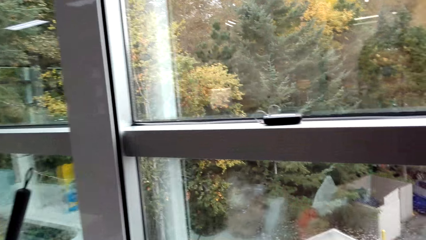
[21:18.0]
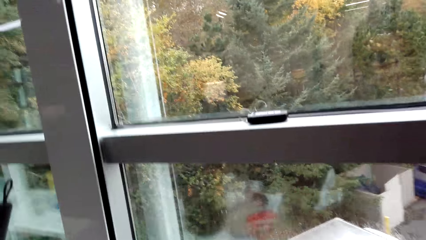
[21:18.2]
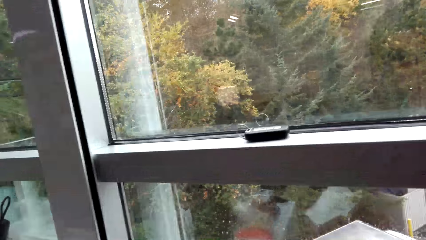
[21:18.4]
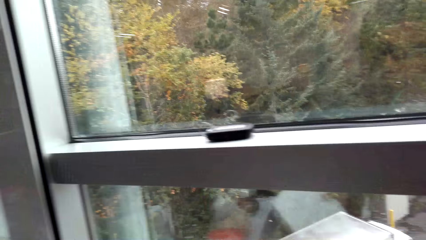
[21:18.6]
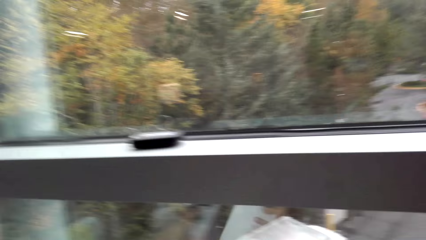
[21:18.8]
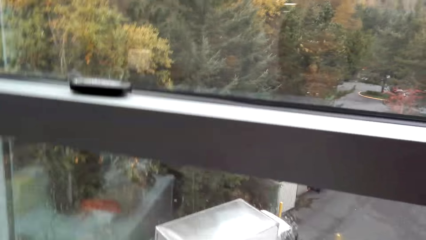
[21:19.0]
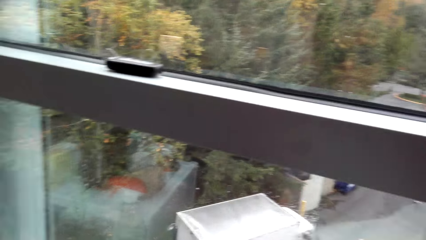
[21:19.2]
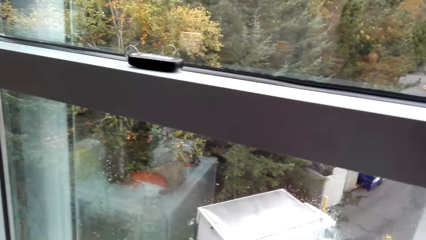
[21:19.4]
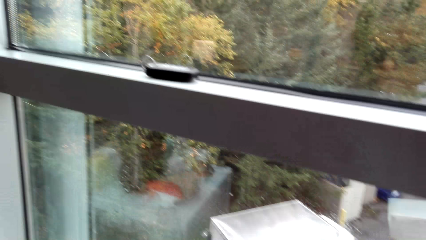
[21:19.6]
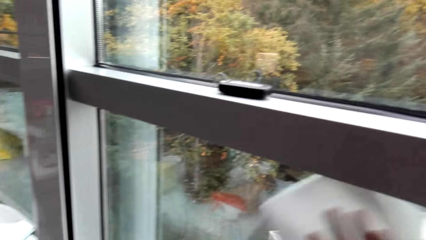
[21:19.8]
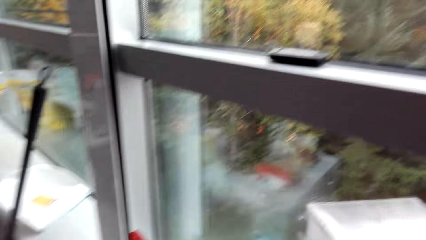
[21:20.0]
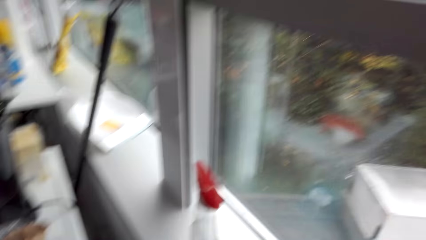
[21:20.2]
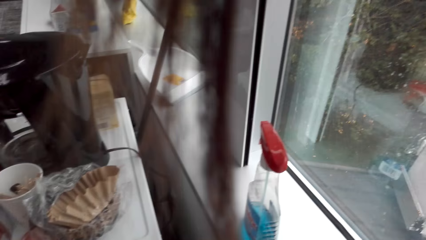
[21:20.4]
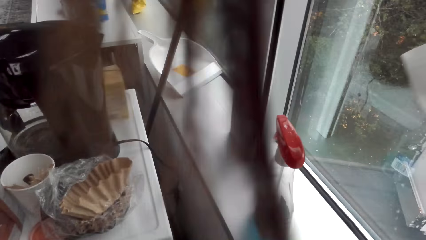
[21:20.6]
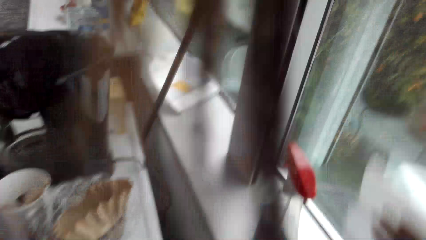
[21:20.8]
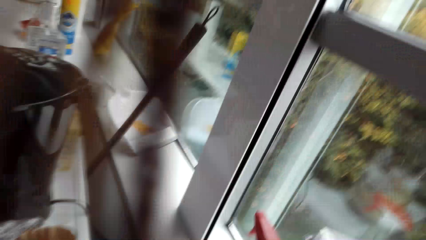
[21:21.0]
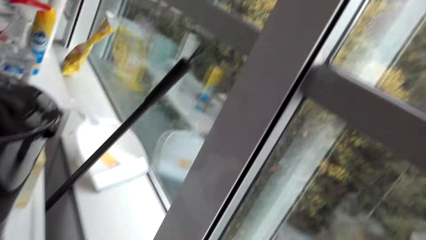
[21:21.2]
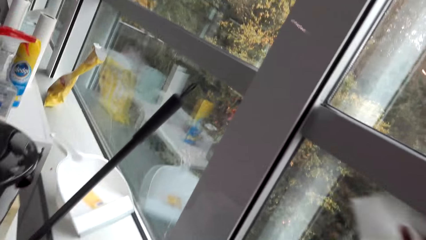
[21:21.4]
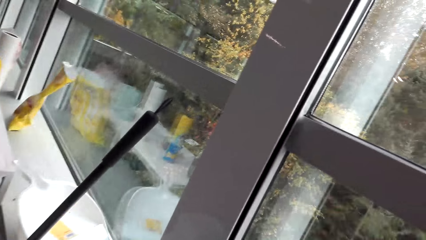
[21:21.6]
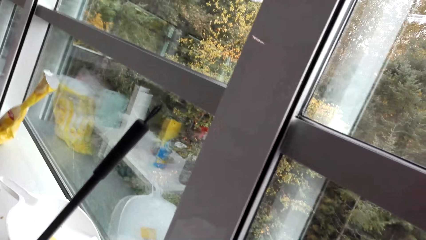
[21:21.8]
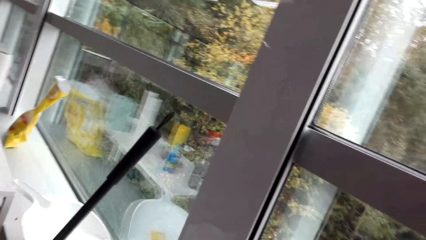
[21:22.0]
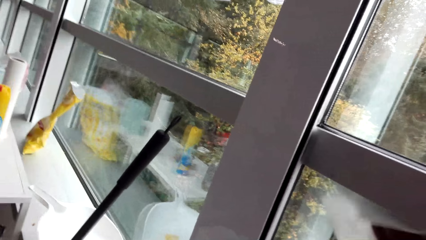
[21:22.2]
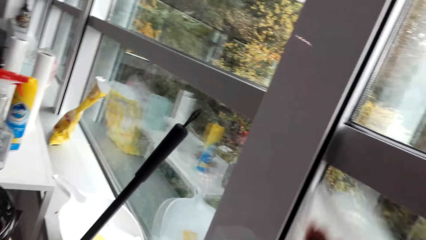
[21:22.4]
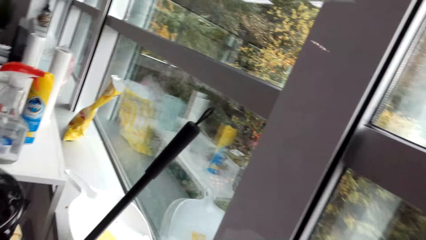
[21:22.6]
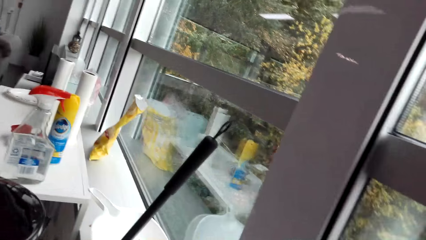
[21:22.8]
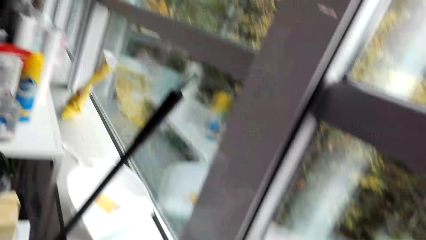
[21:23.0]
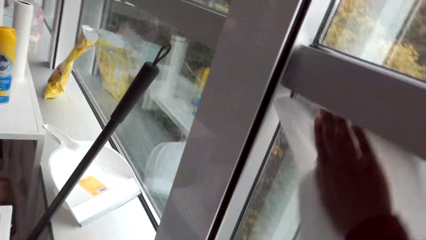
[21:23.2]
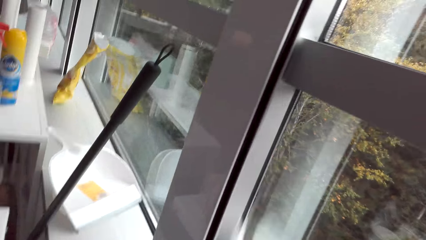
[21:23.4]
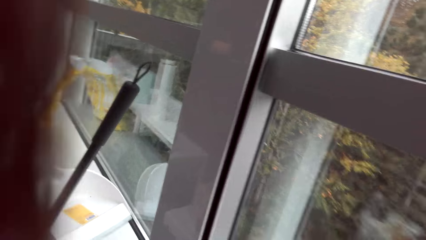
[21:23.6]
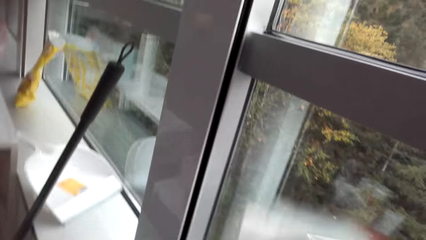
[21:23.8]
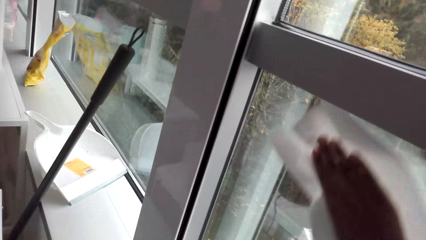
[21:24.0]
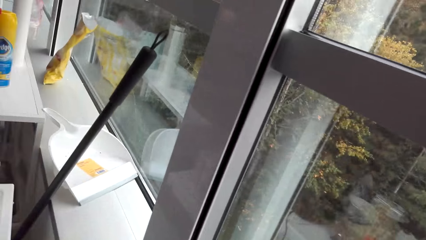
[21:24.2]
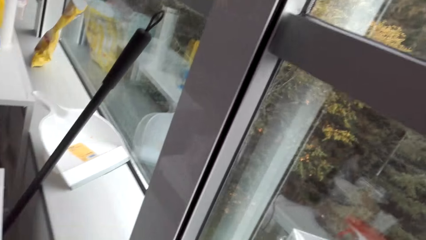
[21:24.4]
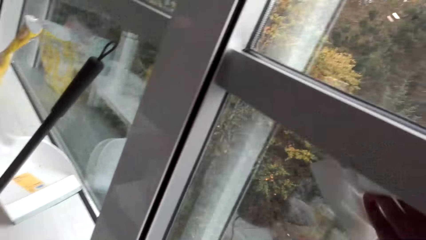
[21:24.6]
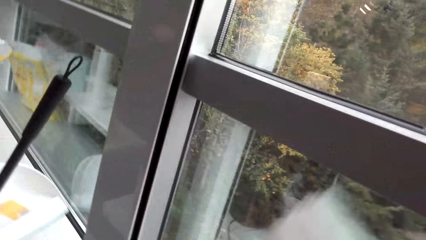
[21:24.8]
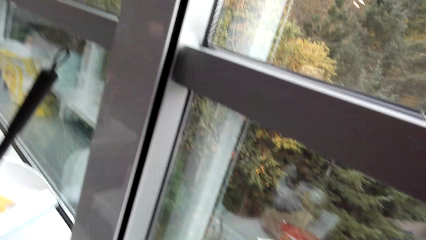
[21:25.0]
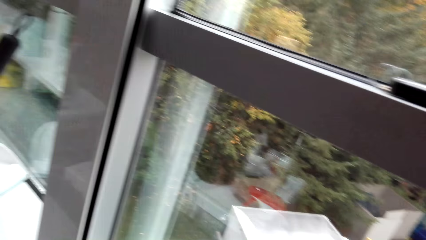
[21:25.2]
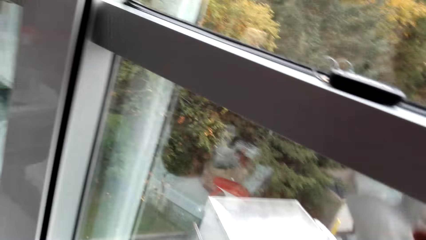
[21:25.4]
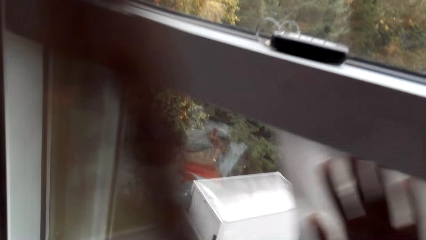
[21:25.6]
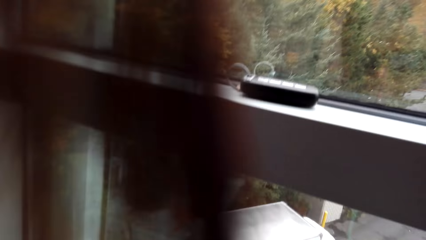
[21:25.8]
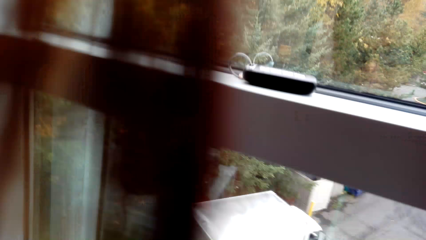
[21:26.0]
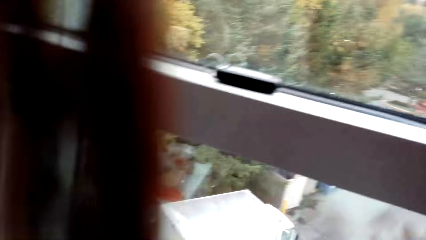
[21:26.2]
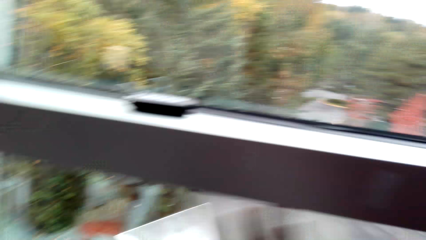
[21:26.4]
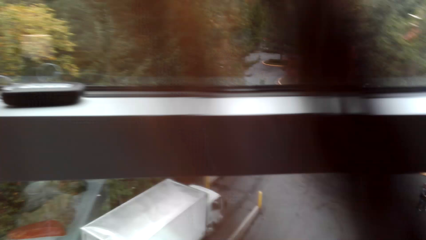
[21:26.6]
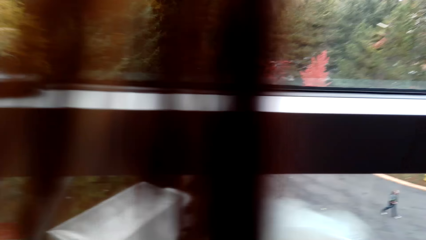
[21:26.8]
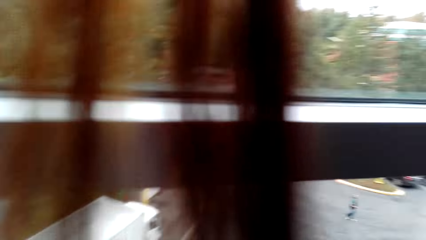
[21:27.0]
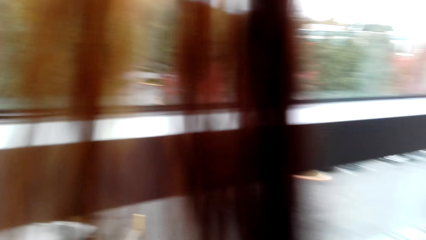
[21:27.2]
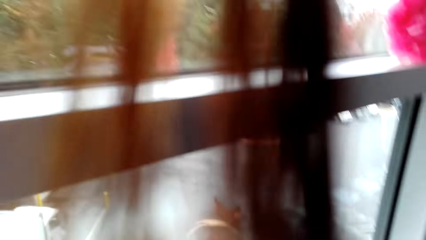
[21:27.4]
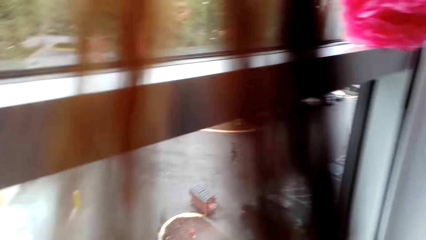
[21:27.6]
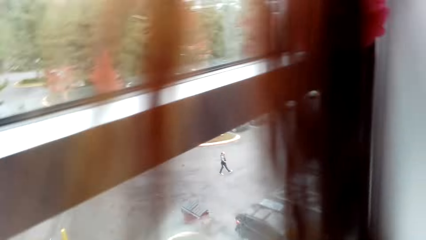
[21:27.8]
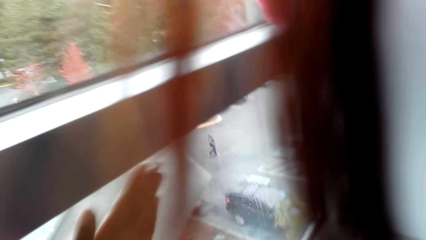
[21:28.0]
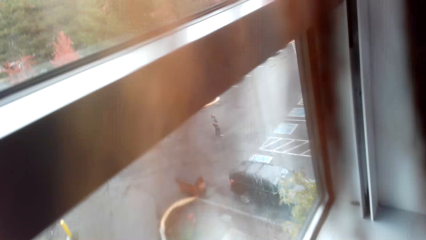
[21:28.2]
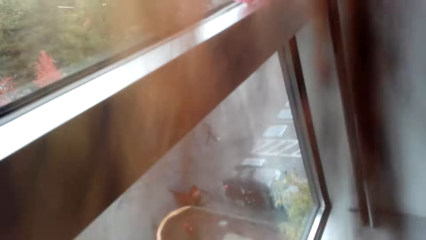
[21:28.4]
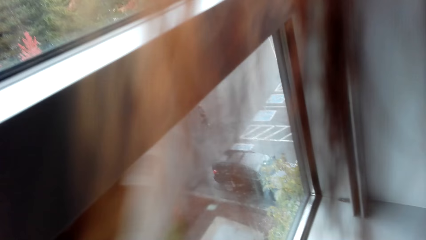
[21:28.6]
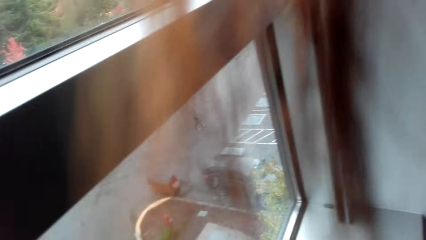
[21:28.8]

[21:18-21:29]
The camera wearer wipes the window. They walk around.

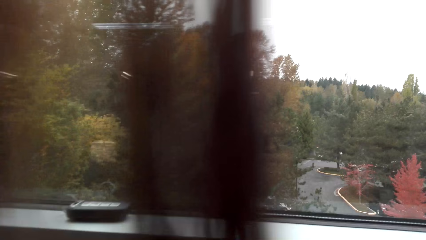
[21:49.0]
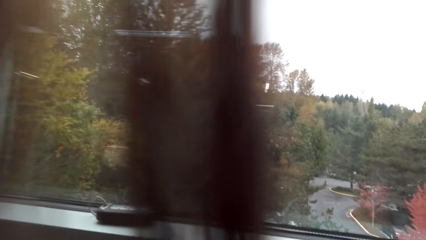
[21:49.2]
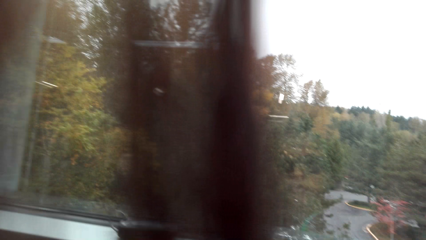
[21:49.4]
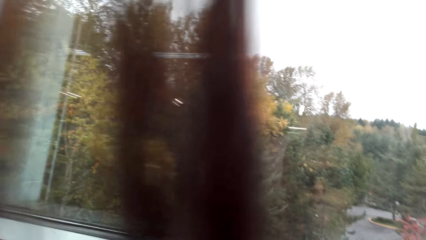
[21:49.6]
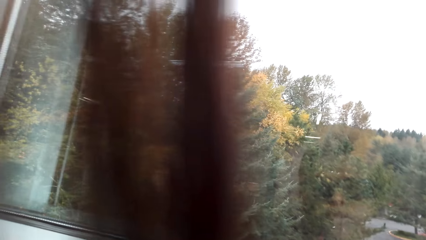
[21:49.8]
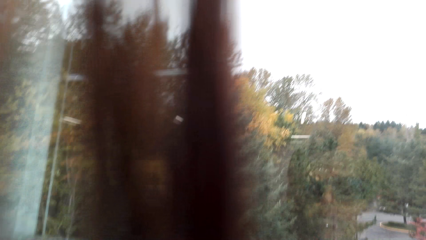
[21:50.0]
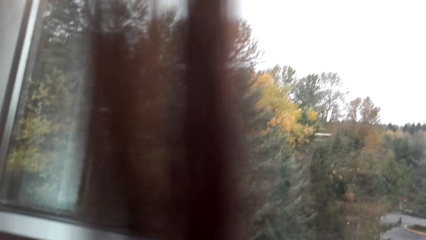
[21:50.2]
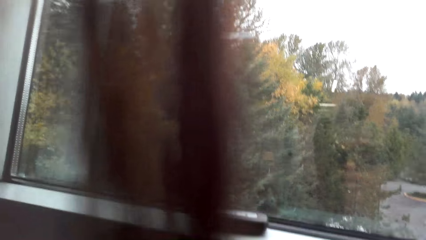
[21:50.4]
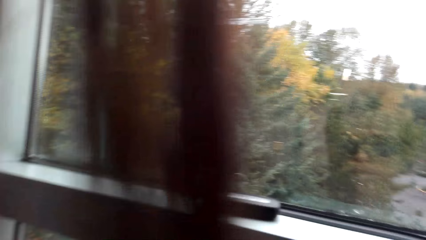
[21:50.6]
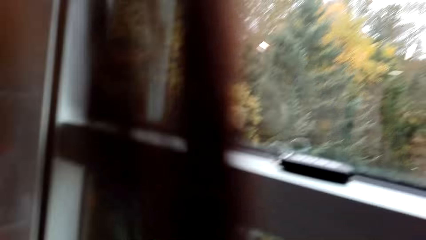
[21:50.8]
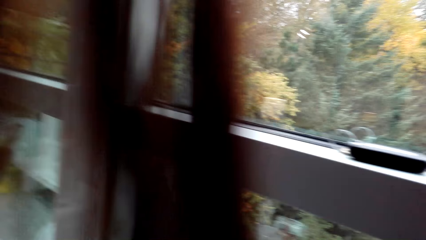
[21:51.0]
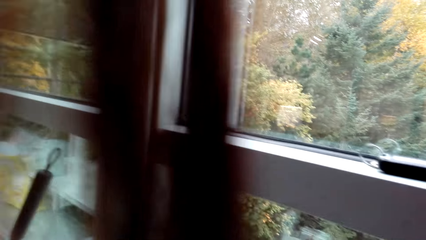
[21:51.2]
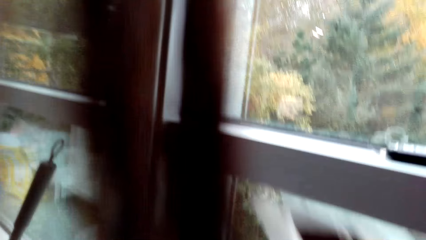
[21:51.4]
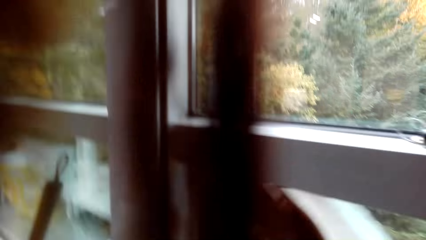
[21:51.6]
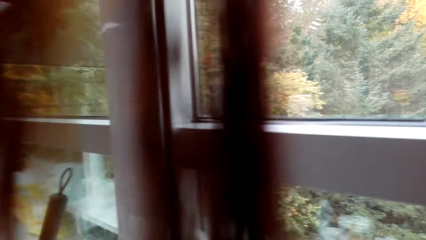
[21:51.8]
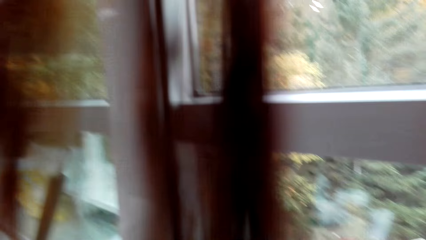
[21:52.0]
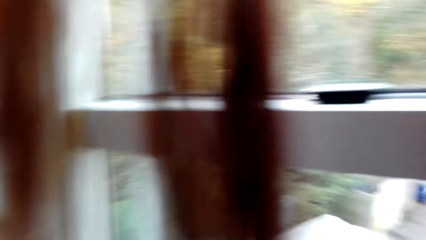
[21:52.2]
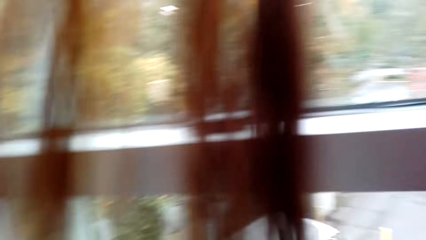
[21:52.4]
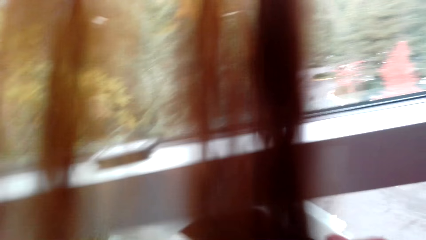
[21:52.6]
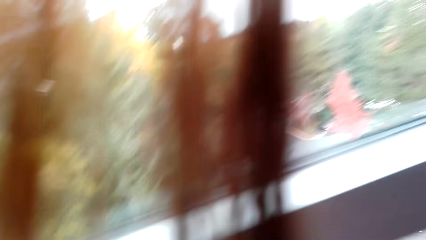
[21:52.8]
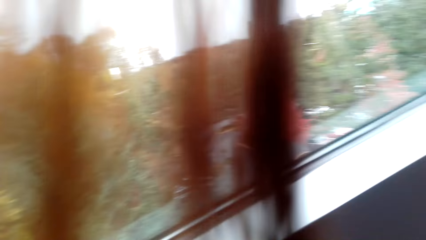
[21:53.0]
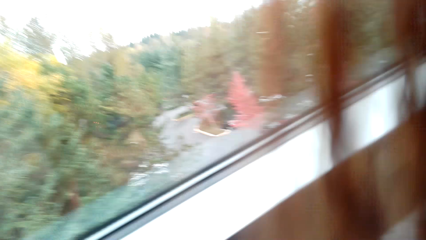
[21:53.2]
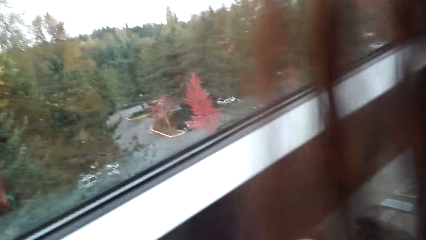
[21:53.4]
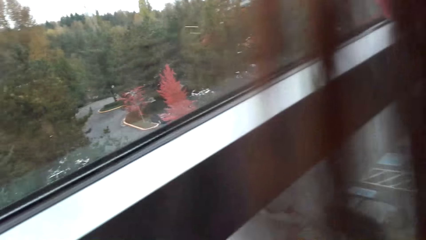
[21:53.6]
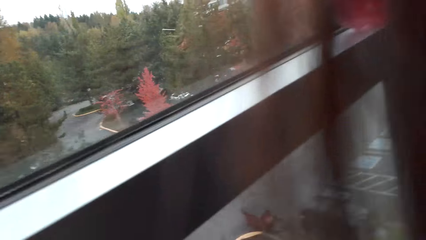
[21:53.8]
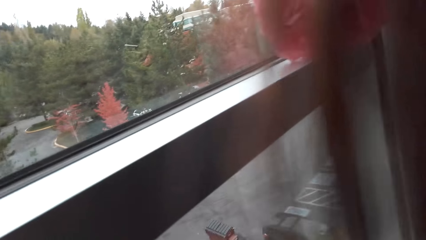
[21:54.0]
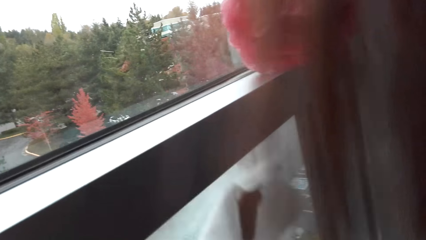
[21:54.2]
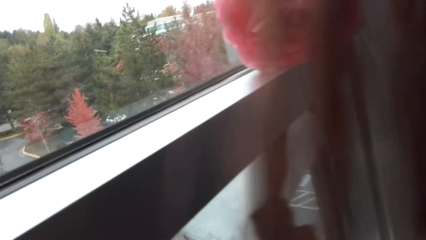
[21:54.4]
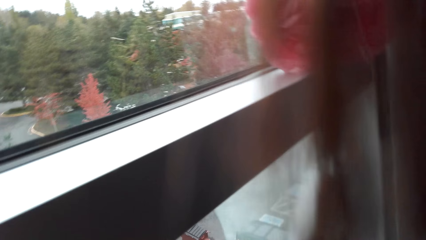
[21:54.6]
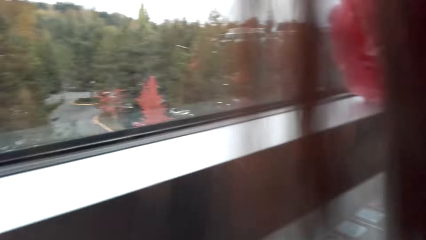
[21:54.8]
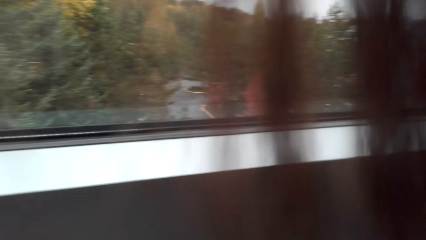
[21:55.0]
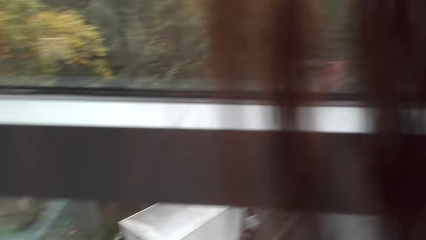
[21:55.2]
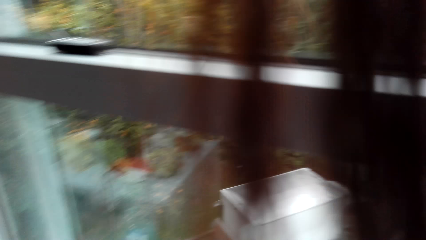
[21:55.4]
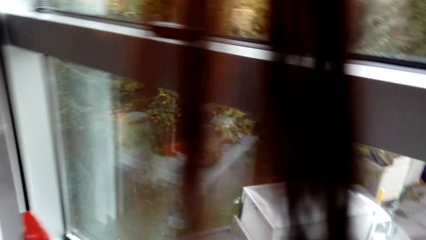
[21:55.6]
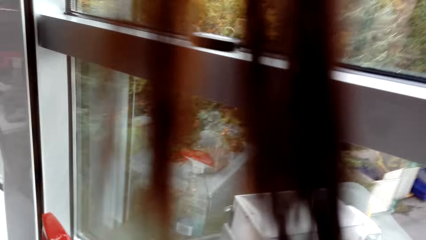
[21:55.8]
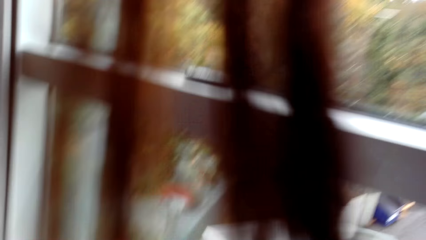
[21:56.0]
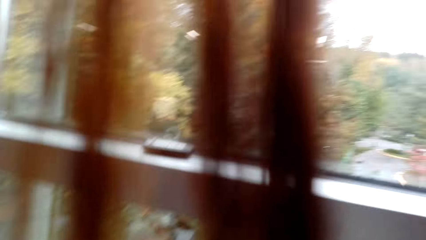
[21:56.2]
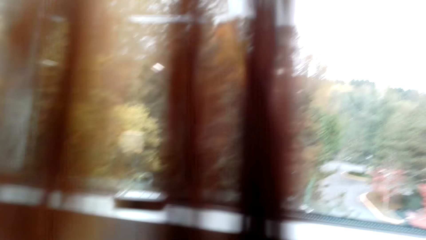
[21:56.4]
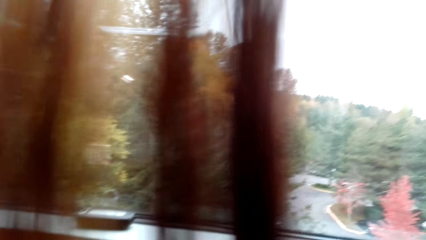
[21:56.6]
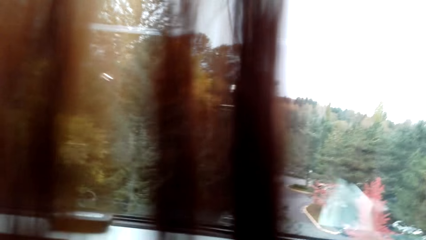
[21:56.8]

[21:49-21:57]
The camera wearer looks aside. They wipe the window.
